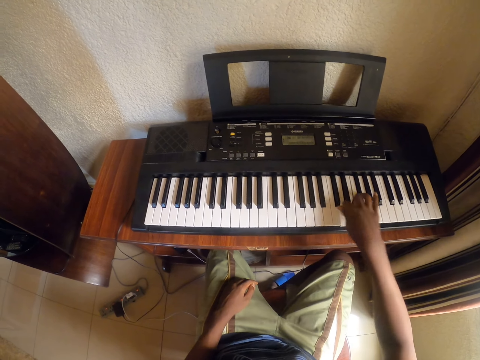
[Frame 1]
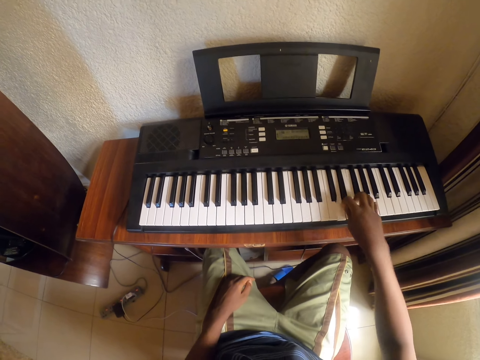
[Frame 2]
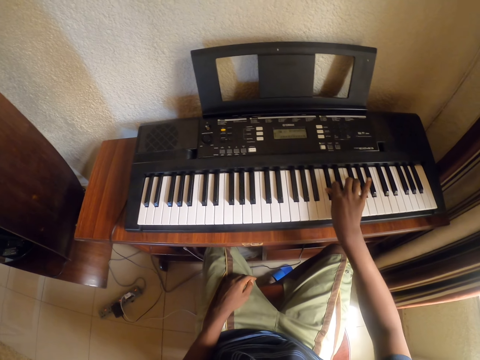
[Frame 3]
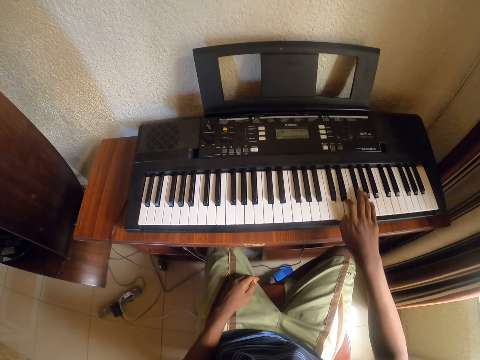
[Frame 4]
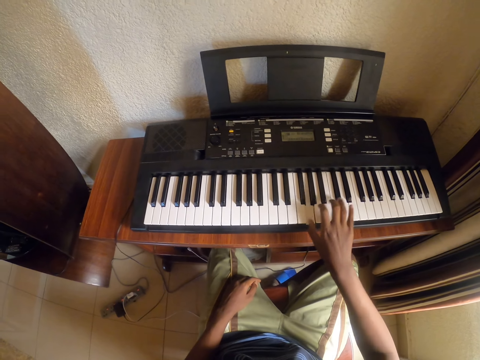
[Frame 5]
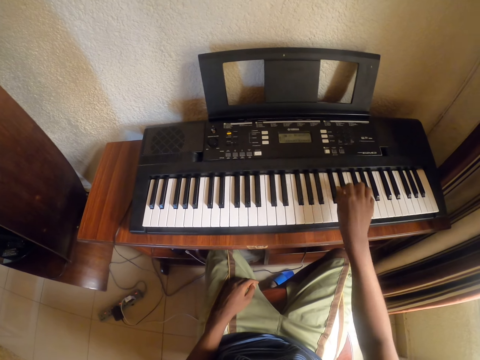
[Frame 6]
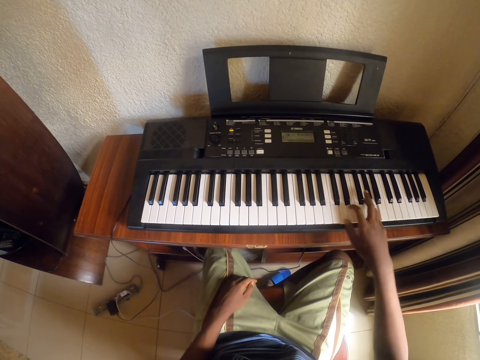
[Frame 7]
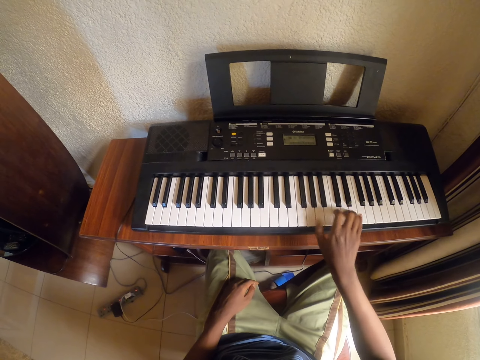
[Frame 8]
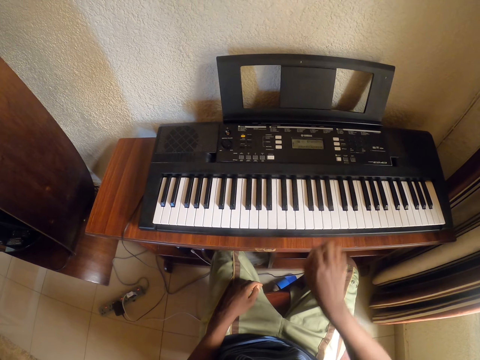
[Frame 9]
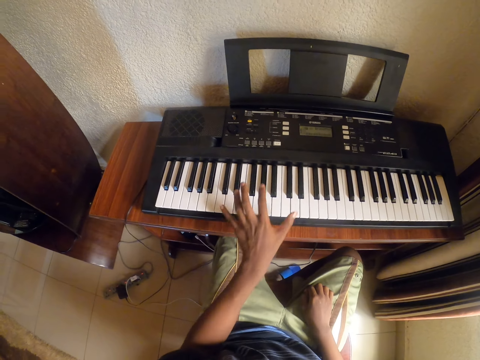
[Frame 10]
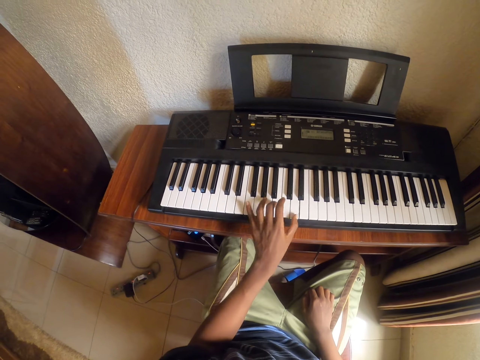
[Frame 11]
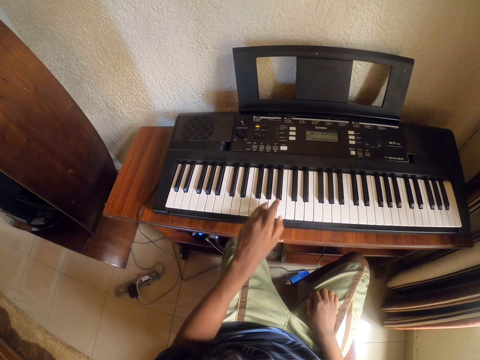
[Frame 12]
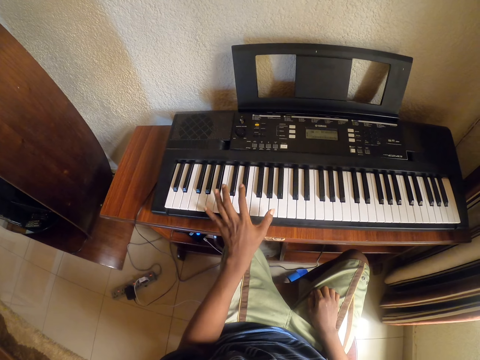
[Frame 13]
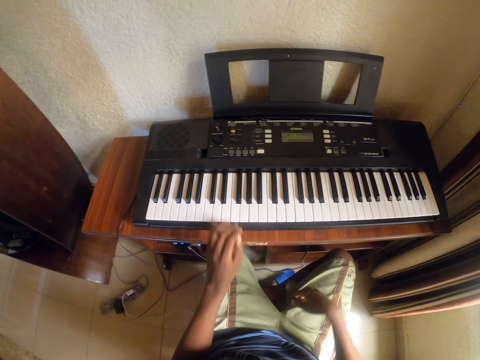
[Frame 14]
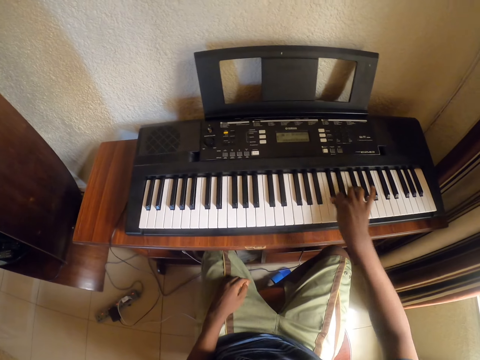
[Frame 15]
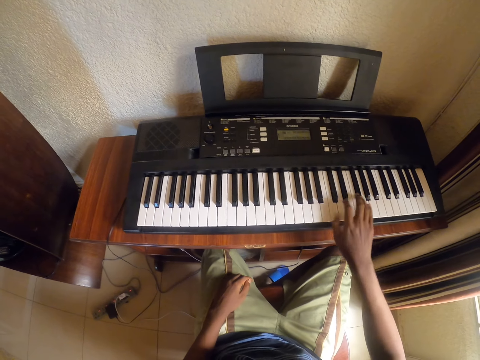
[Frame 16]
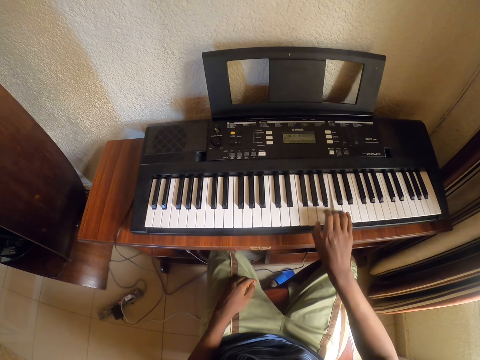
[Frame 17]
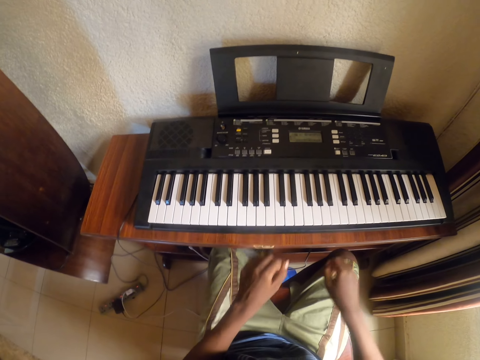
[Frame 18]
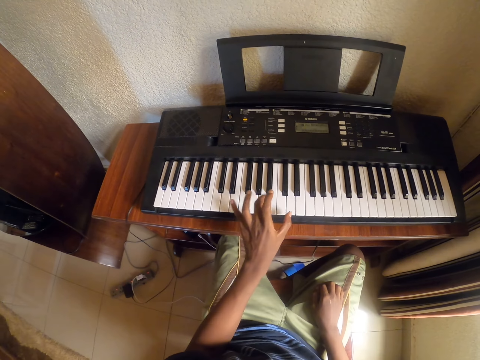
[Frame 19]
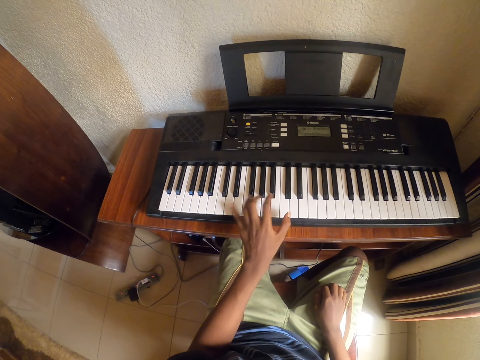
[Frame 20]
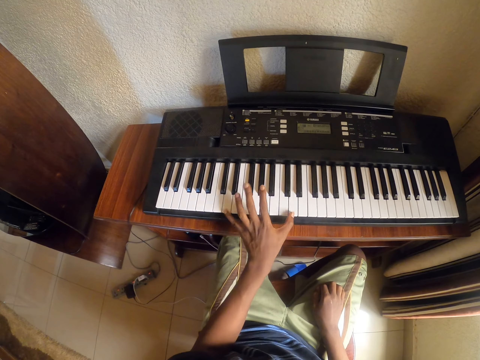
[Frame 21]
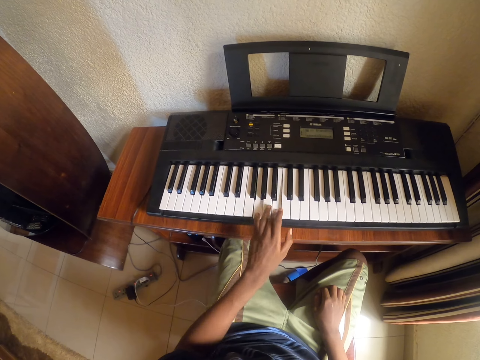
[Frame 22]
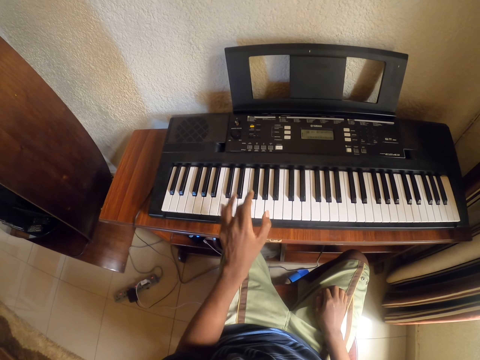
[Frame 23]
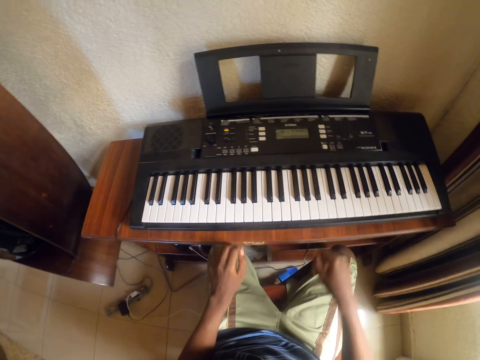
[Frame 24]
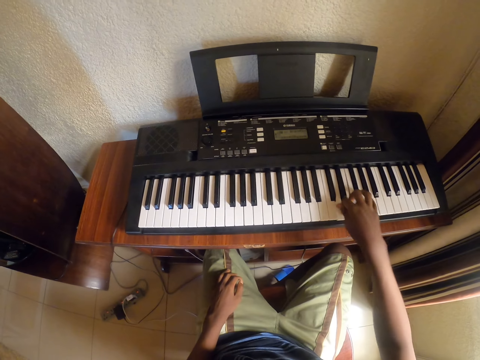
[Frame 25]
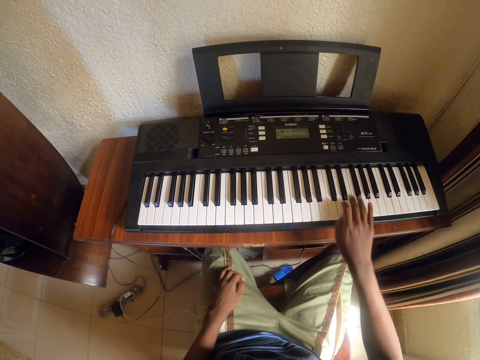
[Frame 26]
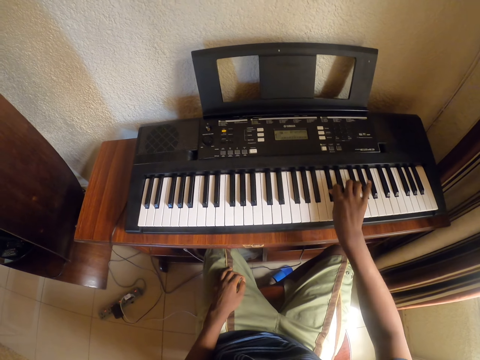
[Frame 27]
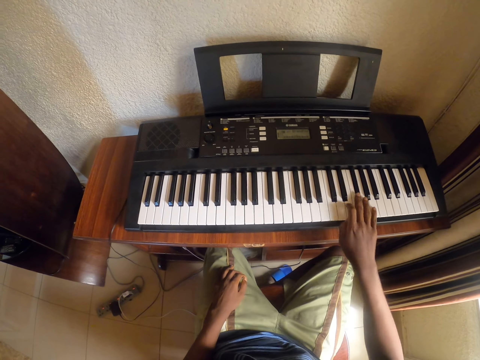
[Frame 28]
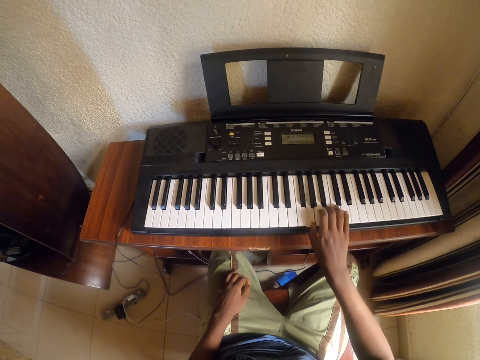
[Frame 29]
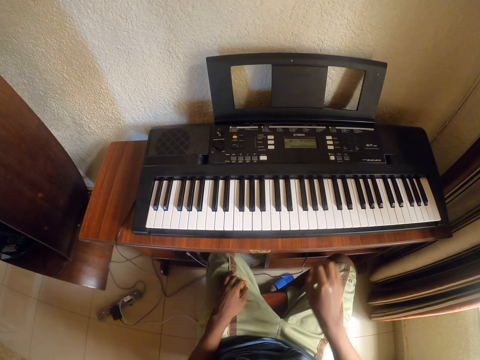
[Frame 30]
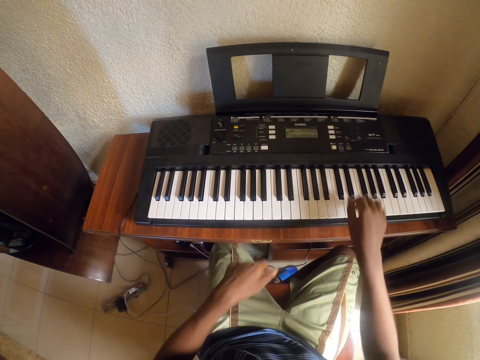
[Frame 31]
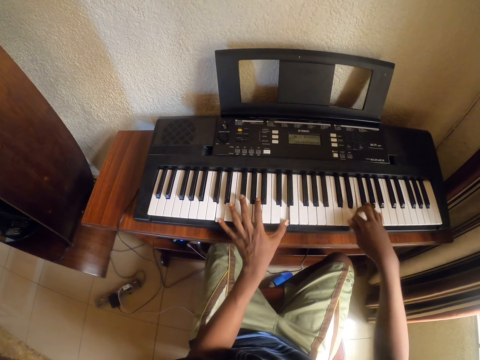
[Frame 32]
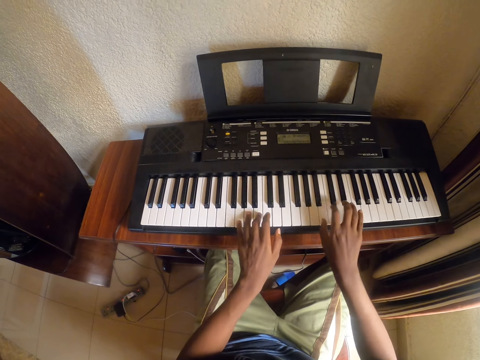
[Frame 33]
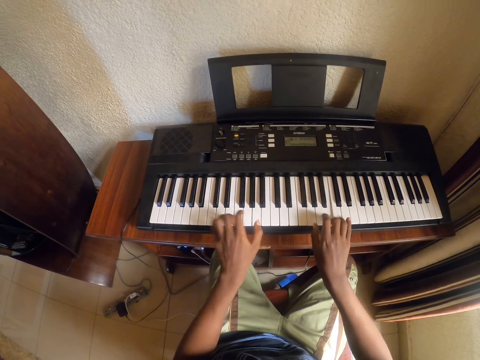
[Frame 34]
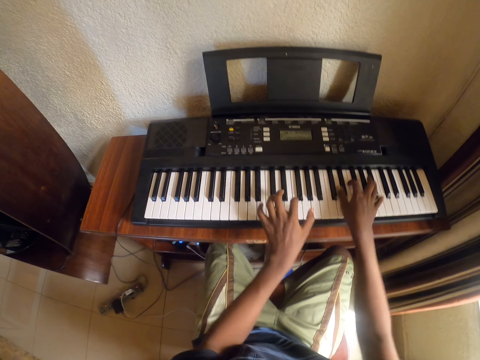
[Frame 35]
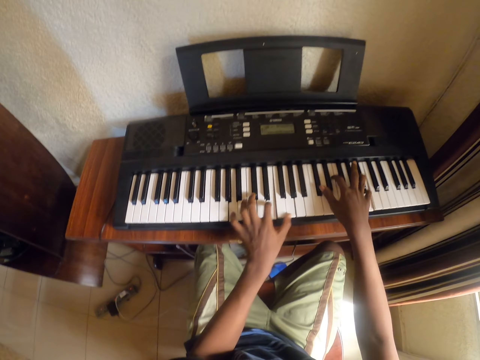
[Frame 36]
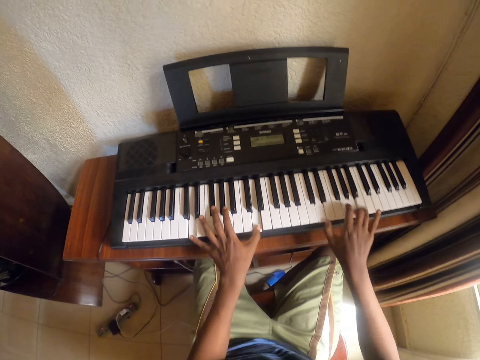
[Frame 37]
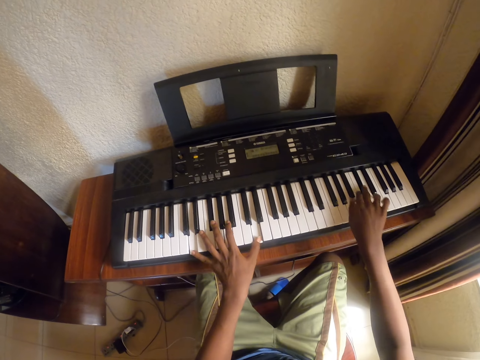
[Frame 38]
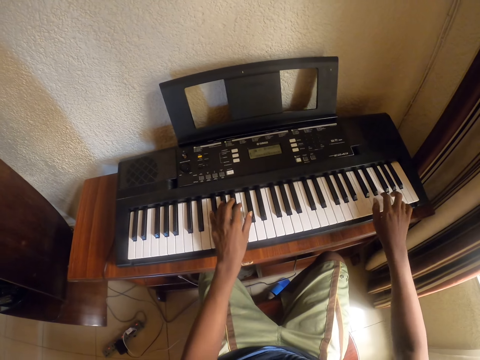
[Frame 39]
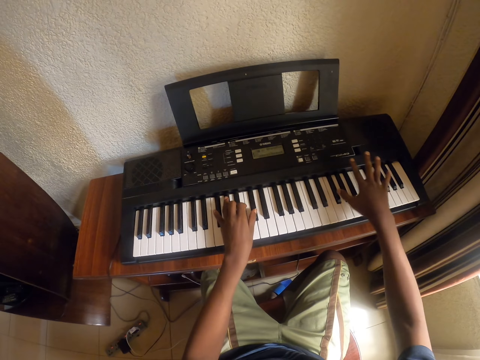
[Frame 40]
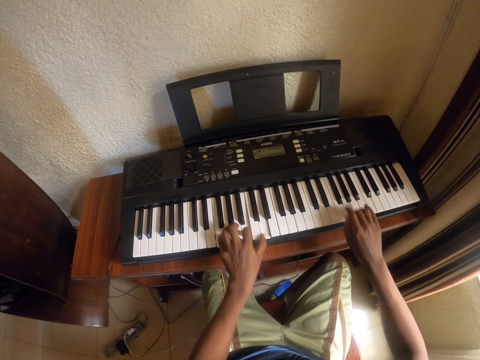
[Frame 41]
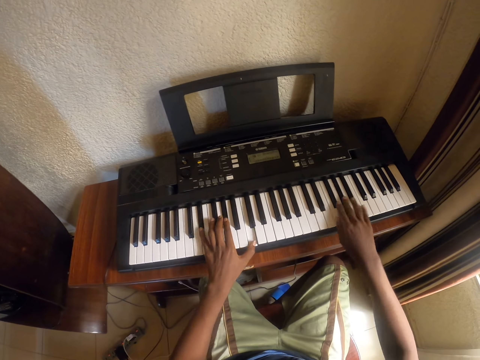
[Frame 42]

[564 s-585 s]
The camera wearer plays the piano with his left hand. He plays the piano with his right hand. He plays the piano with his left hand. He plays the piano with his right hand. He plays the piano with both hands.

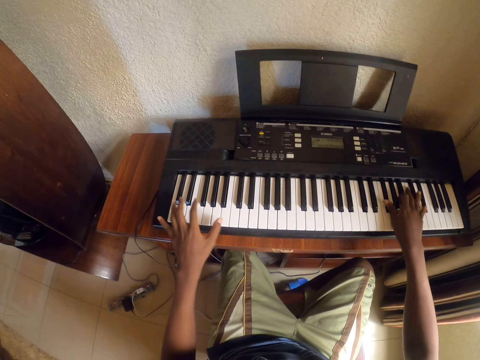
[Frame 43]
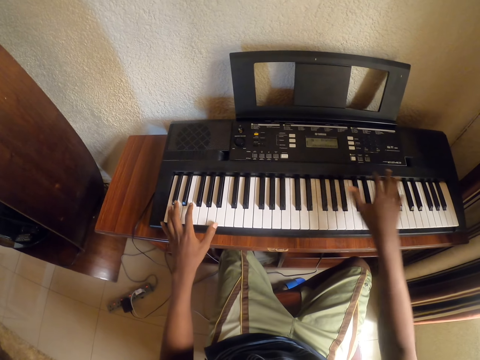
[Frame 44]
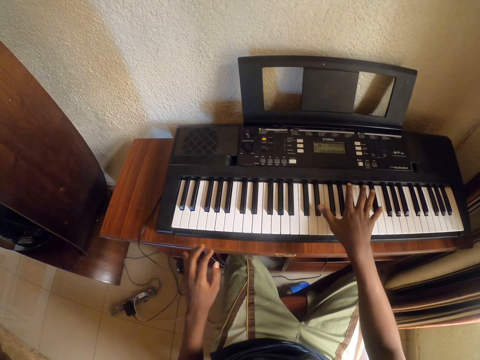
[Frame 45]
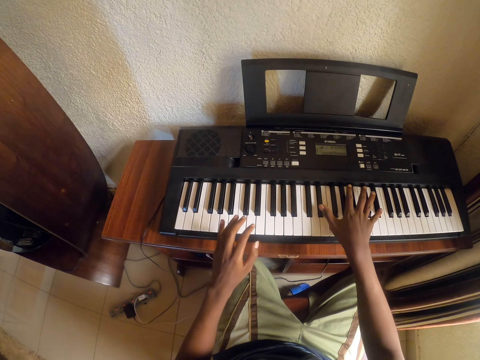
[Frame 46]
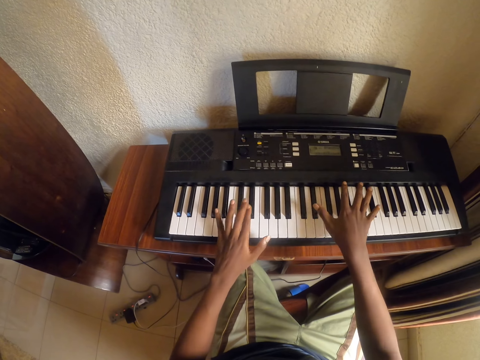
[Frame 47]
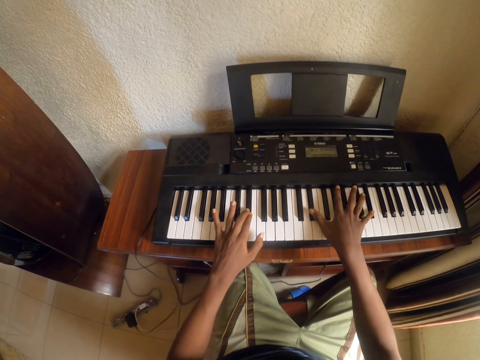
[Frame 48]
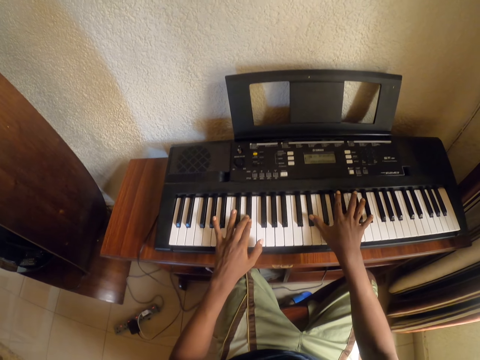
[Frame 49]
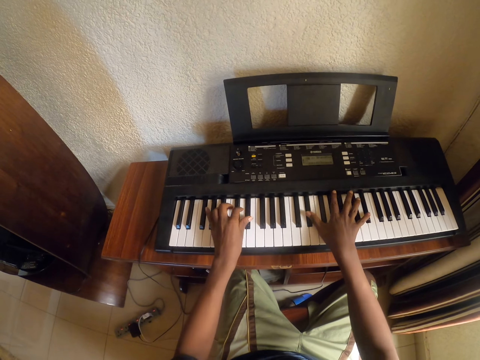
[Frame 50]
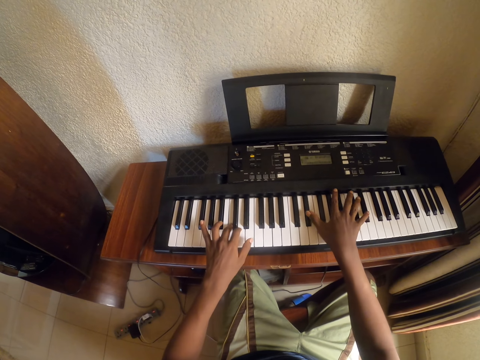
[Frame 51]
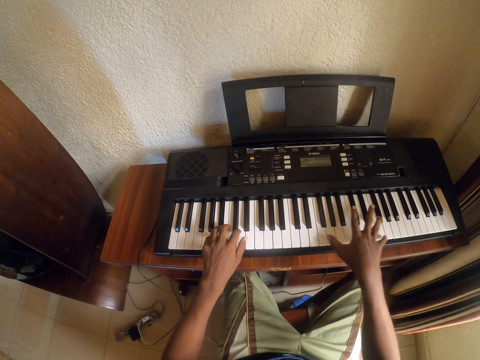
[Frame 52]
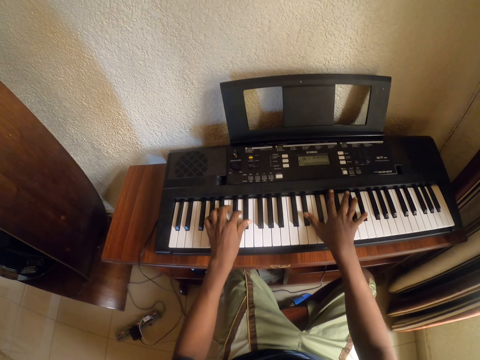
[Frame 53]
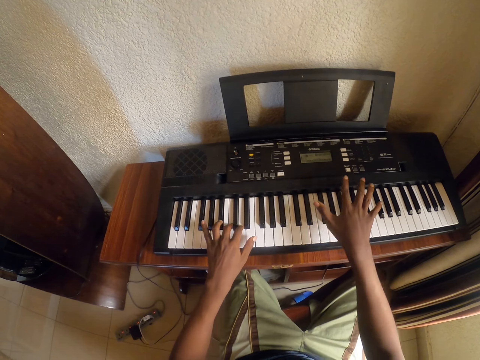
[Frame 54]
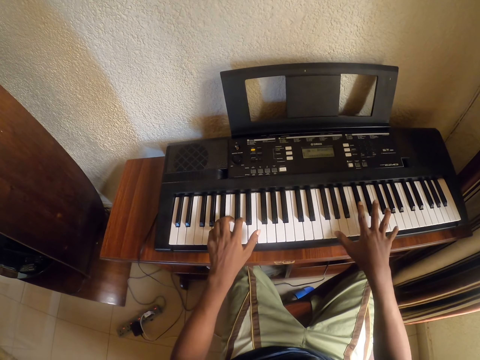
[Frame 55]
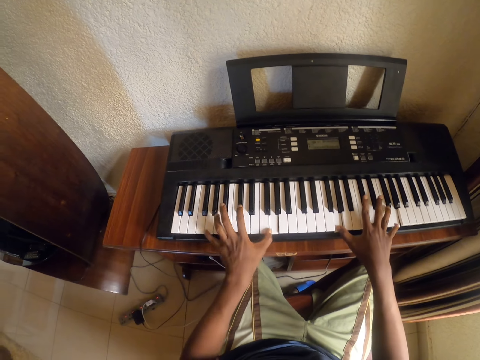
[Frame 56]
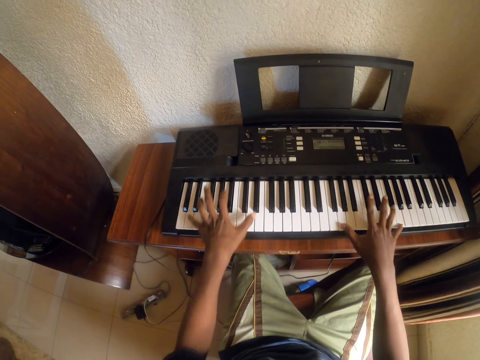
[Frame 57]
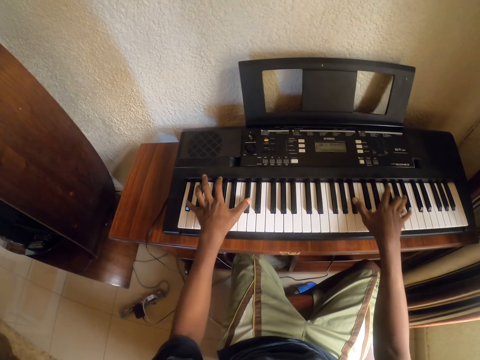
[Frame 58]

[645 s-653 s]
The camera wearer removes his left hand from the piano. He plays the piano with both hands.
